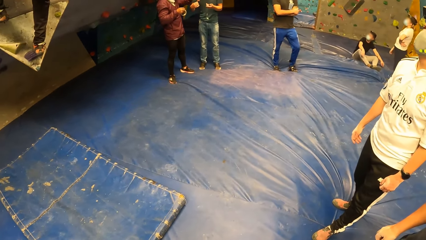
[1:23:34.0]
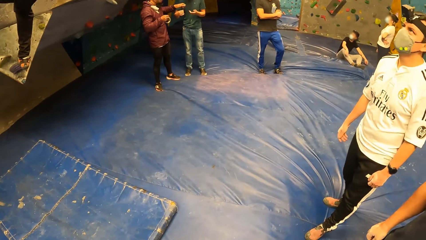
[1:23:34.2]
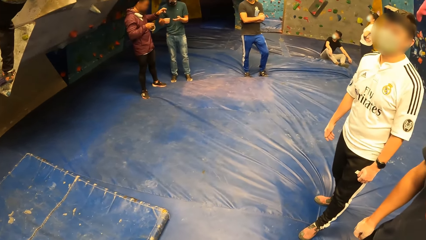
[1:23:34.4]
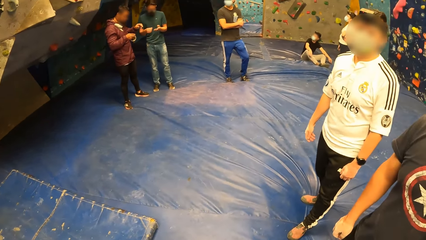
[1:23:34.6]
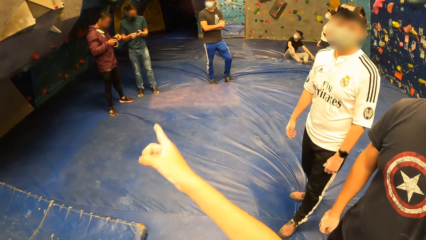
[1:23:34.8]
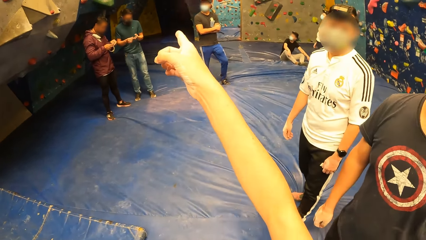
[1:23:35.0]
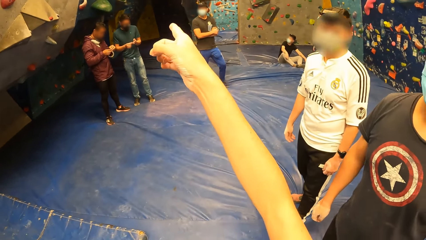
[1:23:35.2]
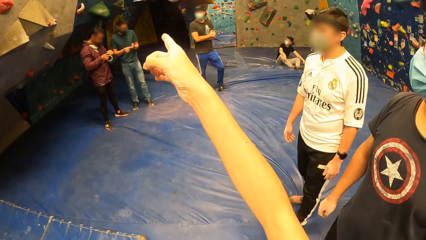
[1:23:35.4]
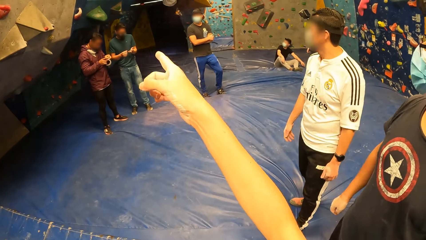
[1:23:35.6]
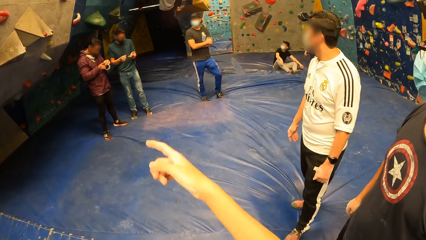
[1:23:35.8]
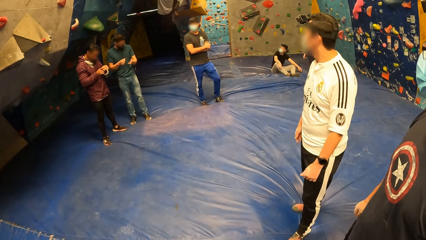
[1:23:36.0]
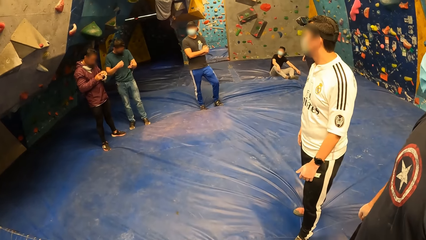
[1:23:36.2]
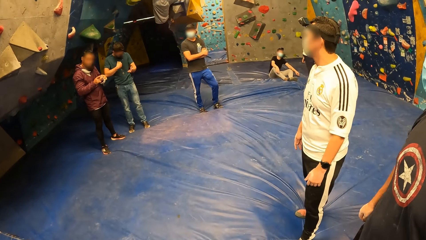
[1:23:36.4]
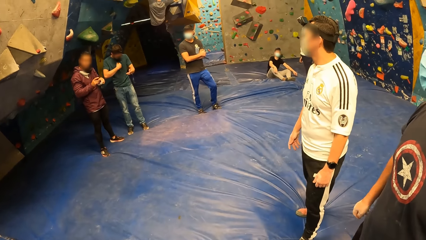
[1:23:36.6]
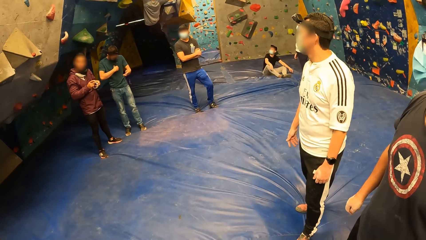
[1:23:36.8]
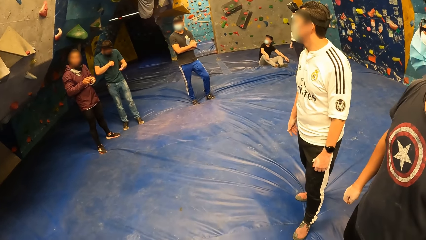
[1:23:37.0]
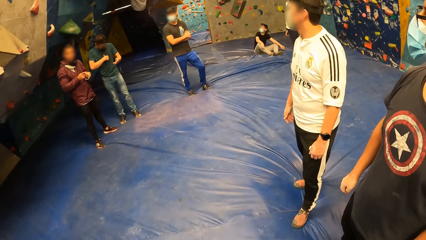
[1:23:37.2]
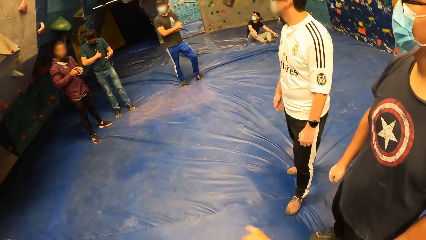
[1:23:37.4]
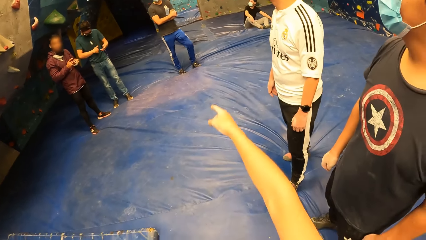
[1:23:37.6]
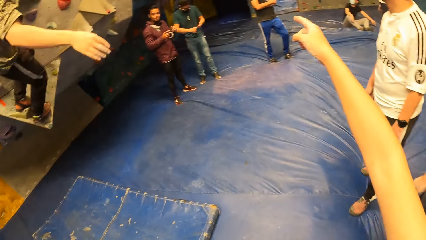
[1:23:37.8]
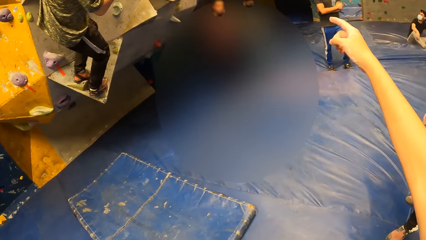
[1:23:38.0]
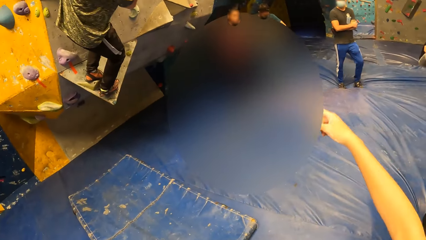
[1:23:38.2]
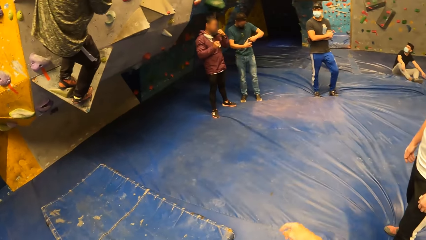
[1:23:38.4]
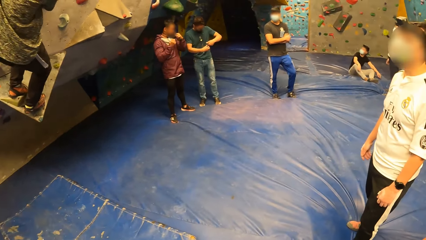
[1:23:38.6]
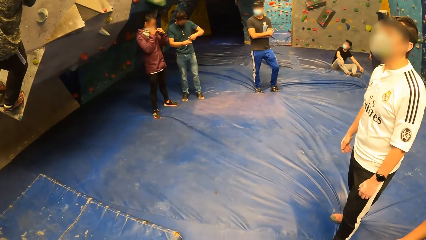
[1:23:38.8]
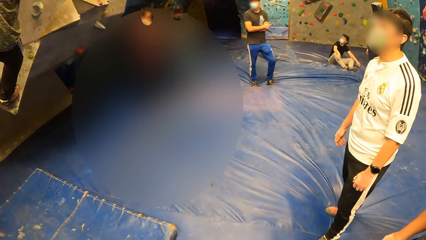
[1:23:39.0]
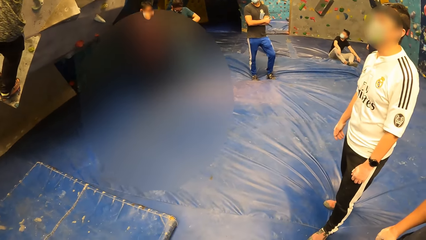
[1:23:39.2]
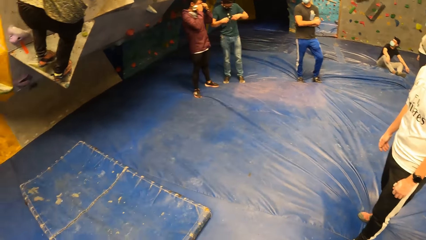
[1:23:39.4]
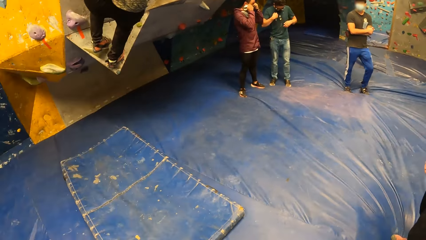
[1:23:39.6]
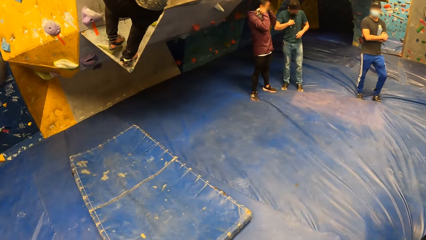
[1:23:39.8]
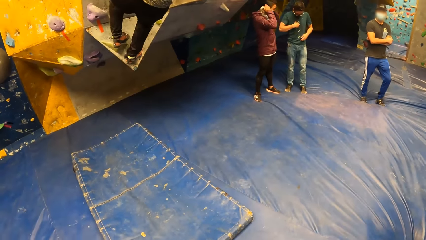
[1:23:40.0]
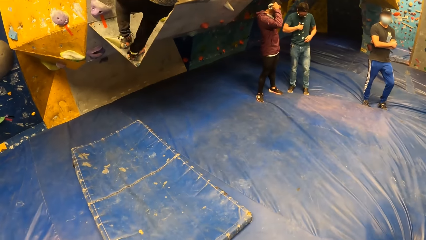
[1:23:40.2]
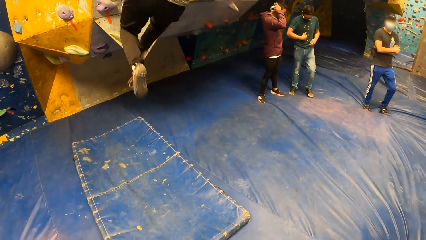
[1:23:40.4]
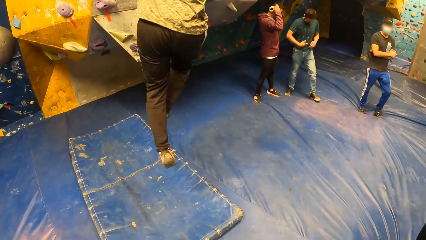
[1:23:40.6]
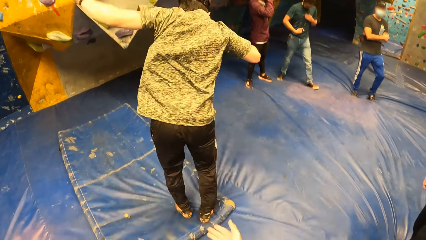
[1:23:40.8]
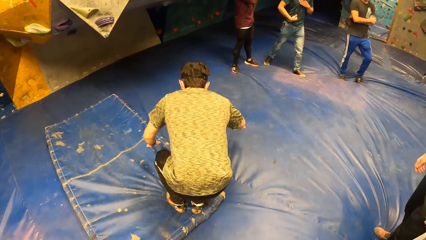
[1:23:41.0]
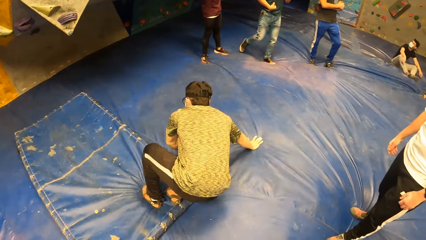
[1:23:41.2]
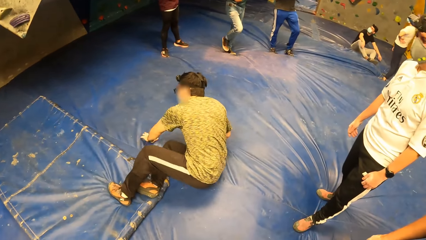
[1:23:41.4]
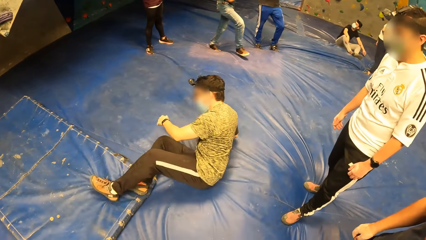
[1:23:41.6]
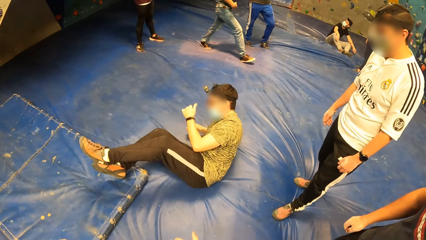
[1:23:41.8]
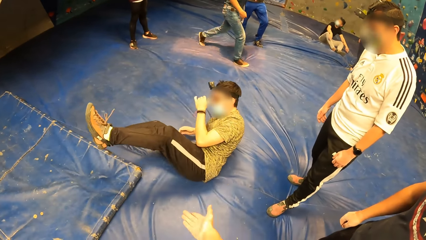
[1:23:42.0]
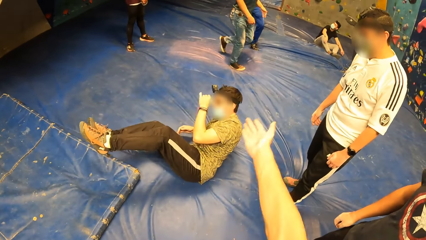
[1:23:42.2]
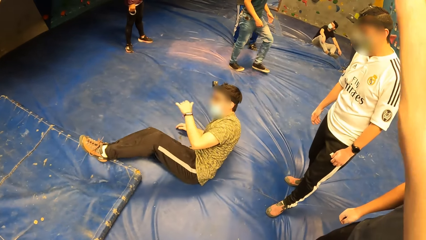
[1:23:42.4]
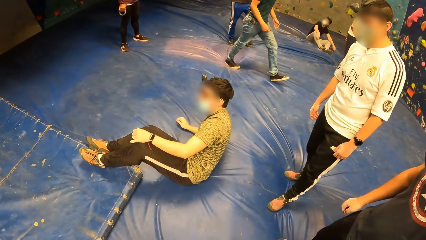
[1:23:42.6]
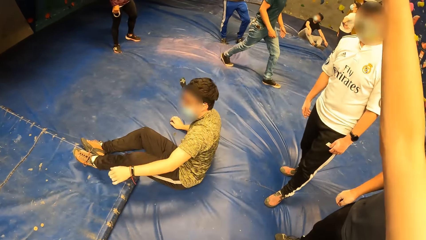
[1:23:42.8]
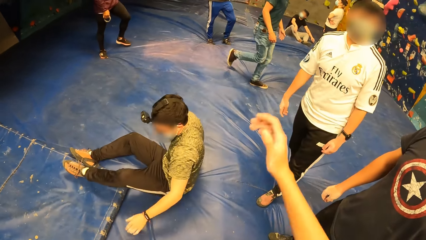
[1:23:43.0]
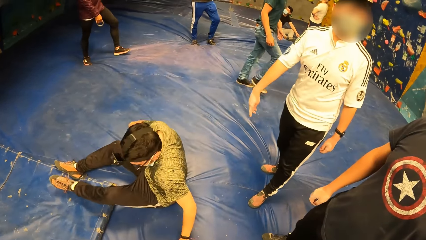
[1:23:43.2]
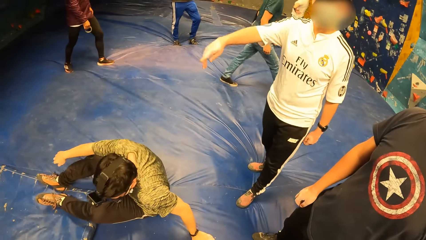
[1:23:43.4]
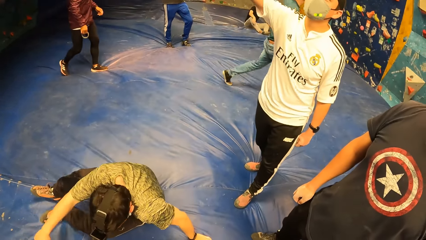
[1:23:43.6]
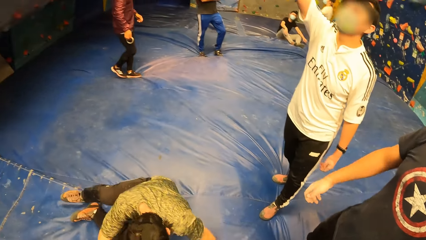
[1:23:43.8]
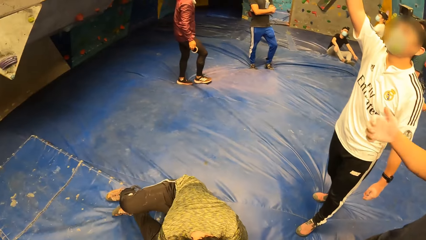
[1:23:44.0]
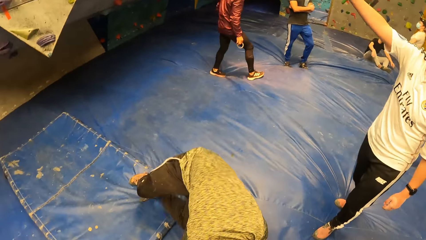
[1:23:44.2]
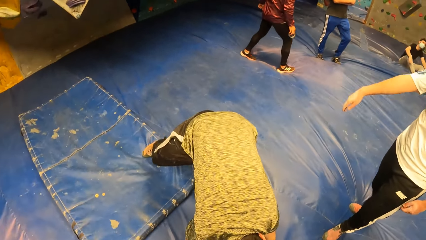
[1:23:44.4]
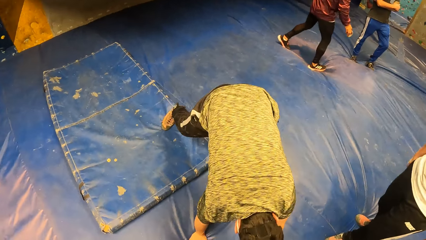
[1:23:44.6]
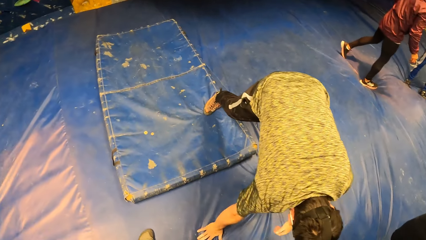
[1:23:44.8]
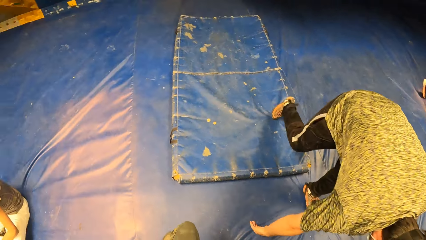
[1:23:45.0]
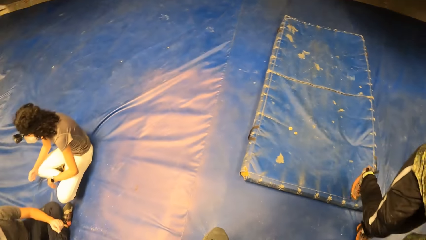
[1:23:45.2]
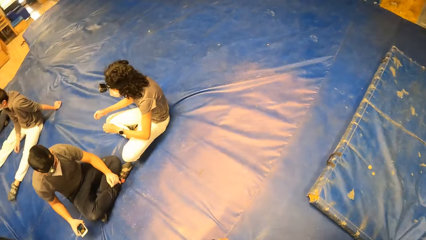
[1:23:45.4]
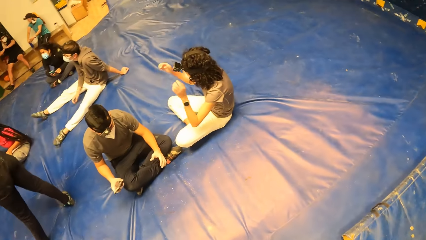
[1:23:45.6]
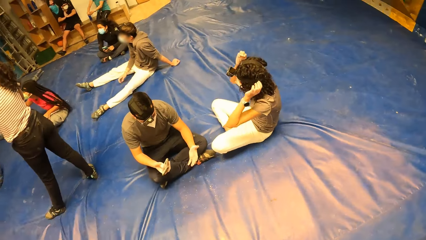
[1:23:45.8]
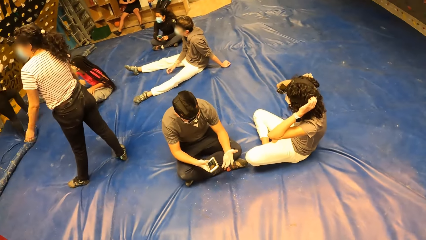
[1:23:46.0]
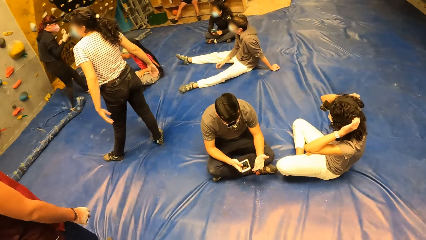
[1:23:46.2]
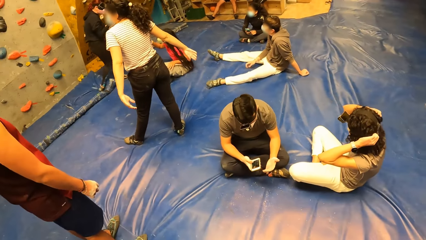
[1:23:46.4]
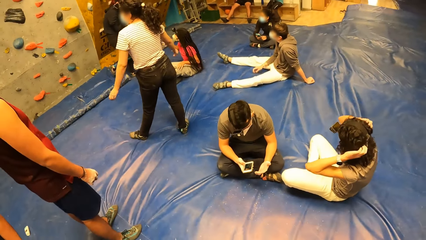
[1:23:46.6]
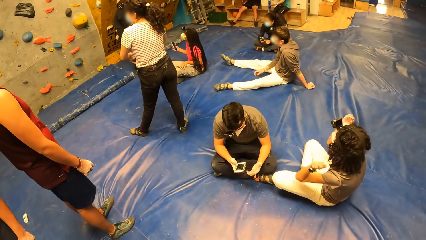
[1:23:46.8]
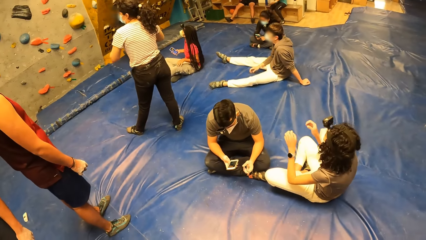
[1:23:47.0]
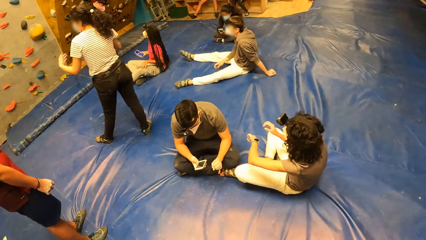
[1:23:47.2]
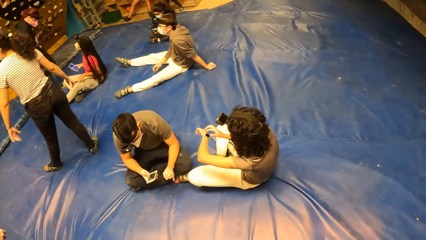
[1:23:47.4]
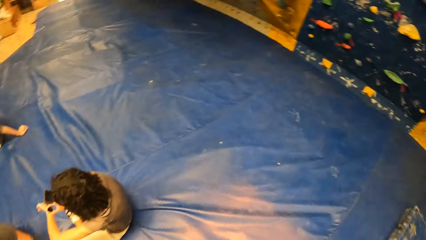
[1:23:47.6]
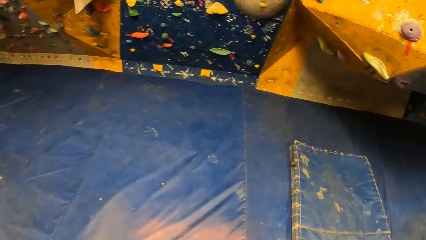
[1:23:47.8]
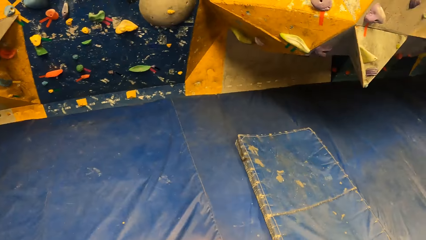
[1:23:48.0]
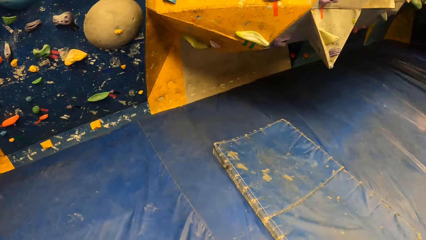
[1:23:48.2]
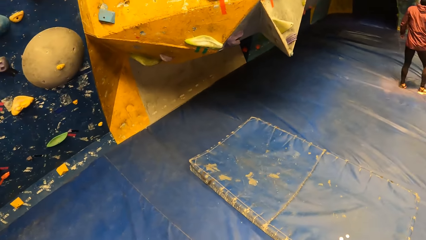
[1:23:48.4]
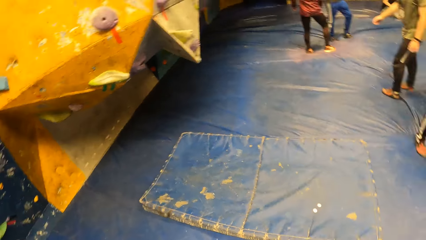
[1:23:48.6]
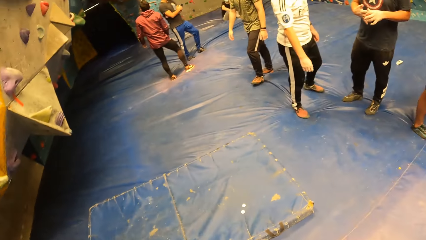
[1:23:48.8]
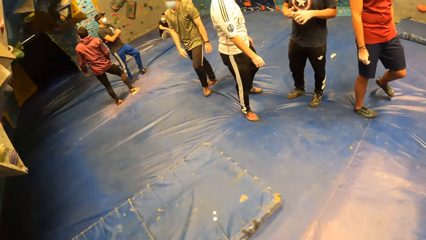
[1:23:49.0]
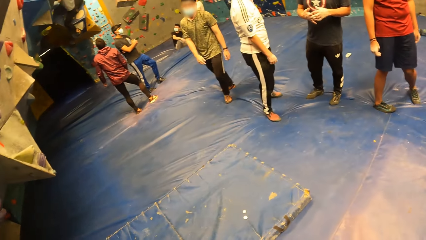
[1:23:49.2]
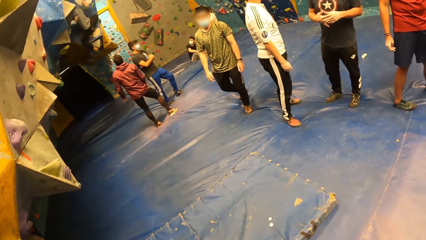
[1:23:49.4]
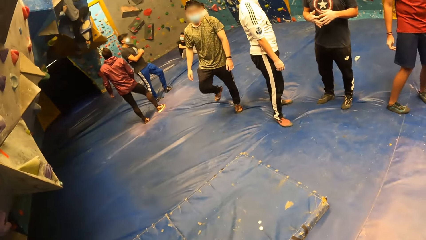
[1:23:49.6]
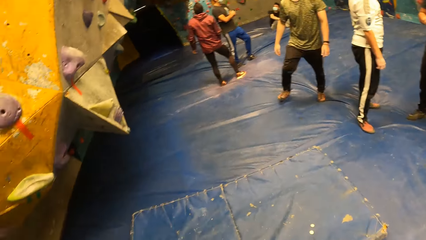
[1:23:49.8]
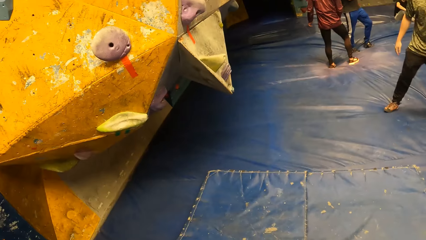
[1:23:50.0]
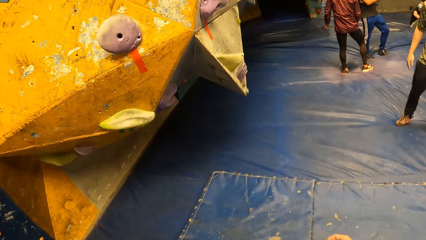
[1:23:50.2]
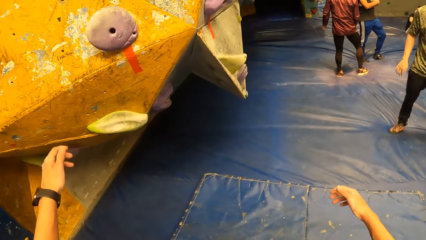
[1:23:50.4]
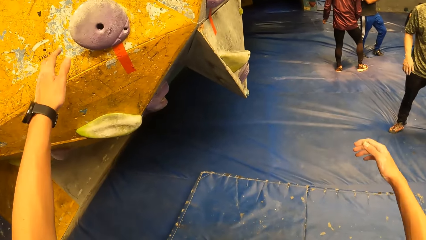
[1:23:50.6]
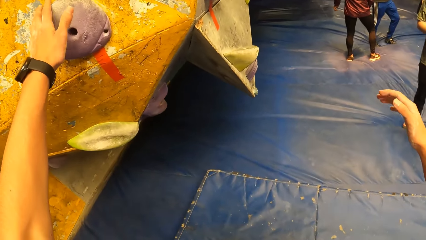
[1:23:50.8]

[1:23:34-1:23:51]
The camera wearer points aside. A person climbs on a board. The camera wearer points aside. They look at a man. The man jumps on the foam or canvas. The camera wearer raises the right hand. Another person raises the right hand. The man raises up from the canvas. The camera wearer turns around. A third person holds a watch. The camera wearer turns around.
